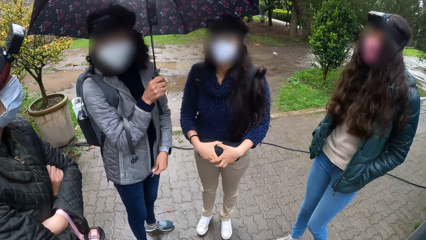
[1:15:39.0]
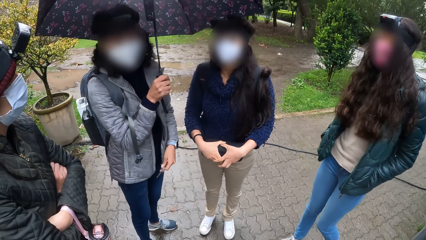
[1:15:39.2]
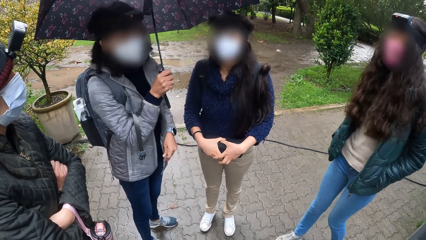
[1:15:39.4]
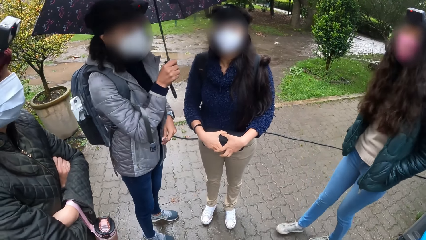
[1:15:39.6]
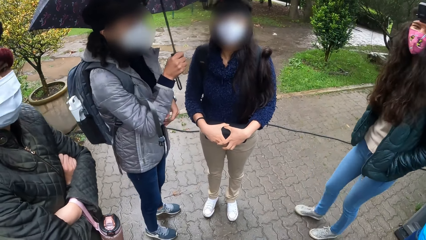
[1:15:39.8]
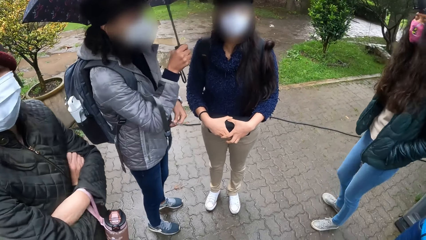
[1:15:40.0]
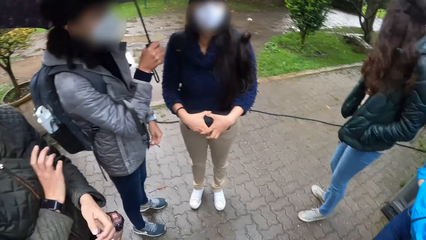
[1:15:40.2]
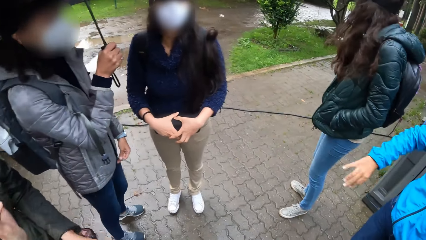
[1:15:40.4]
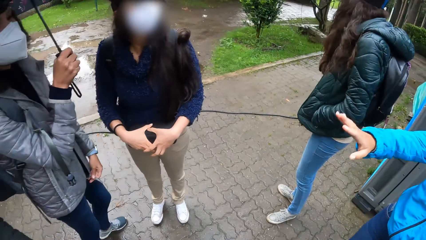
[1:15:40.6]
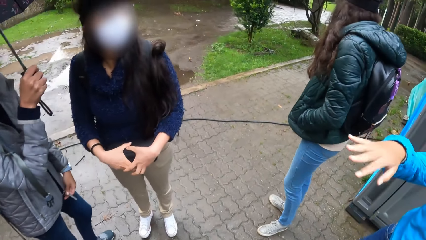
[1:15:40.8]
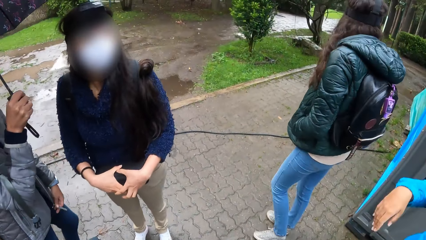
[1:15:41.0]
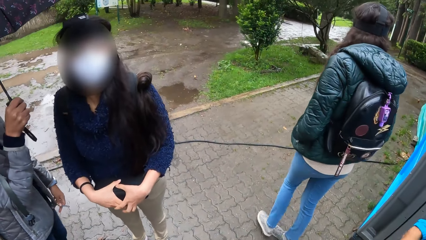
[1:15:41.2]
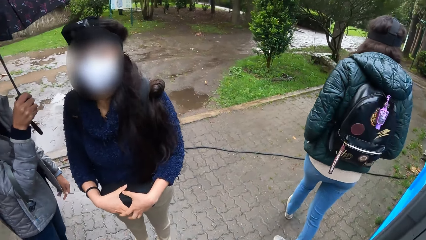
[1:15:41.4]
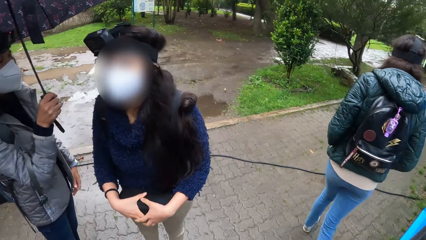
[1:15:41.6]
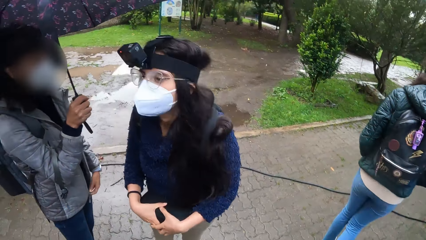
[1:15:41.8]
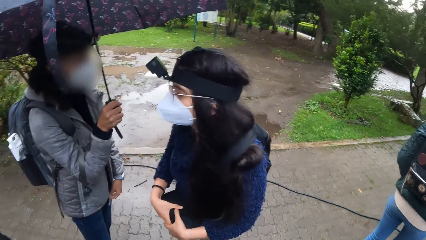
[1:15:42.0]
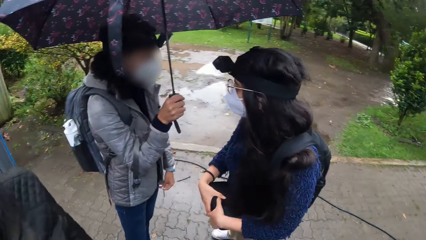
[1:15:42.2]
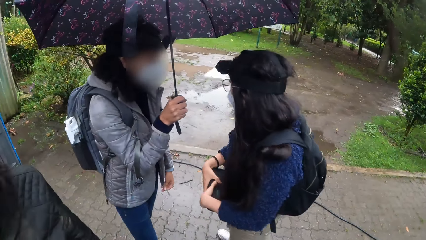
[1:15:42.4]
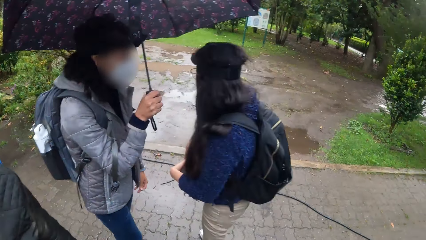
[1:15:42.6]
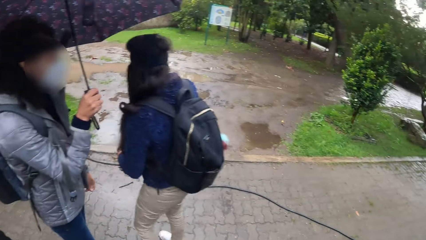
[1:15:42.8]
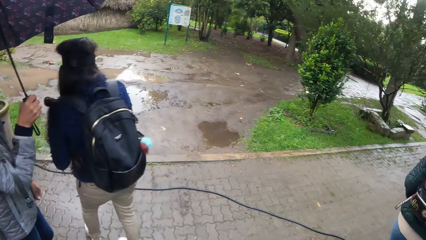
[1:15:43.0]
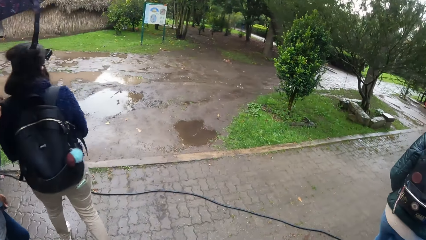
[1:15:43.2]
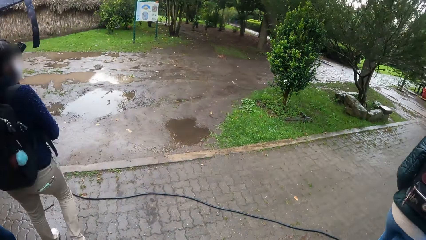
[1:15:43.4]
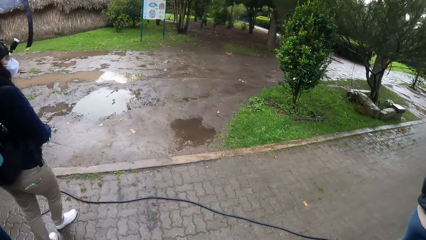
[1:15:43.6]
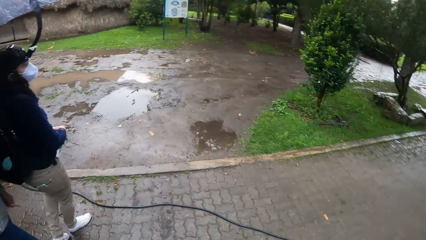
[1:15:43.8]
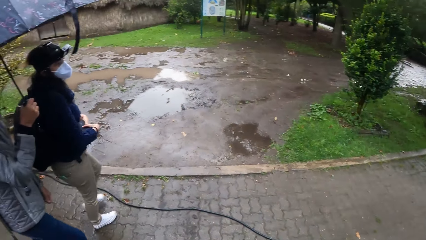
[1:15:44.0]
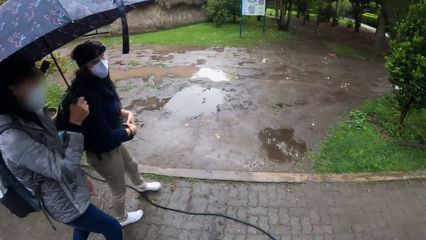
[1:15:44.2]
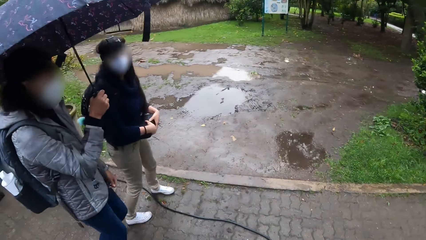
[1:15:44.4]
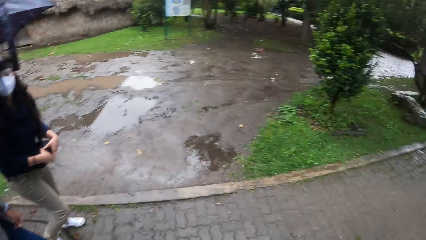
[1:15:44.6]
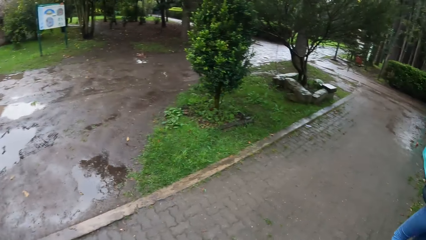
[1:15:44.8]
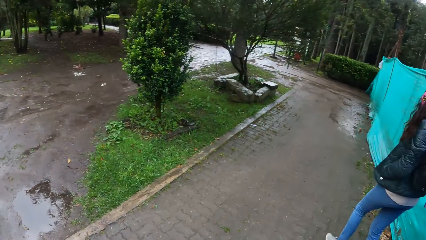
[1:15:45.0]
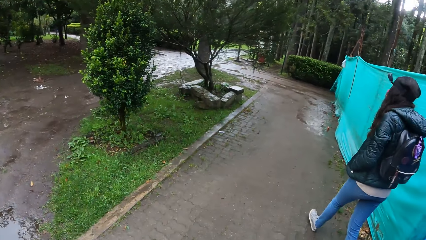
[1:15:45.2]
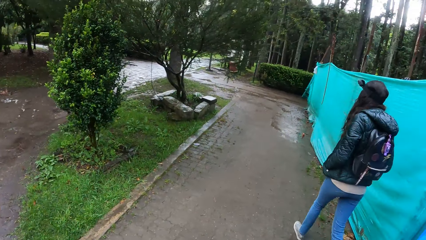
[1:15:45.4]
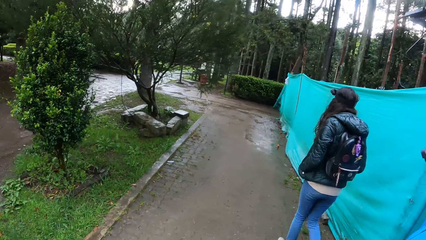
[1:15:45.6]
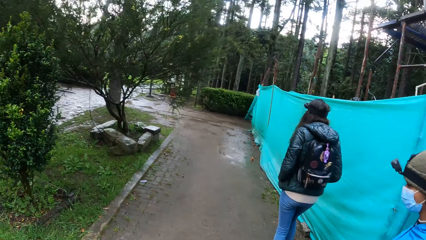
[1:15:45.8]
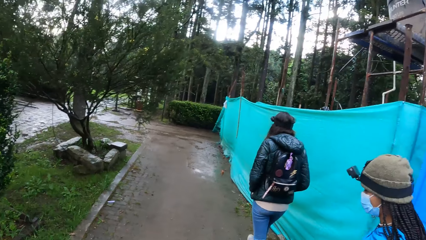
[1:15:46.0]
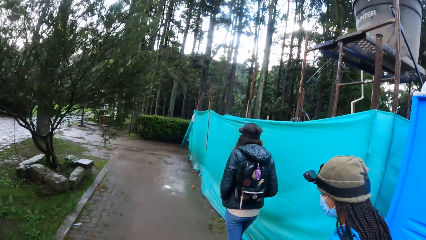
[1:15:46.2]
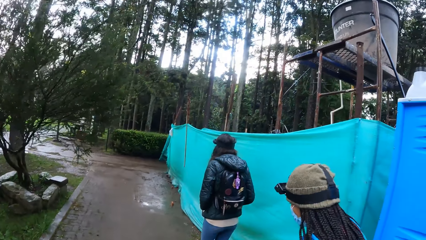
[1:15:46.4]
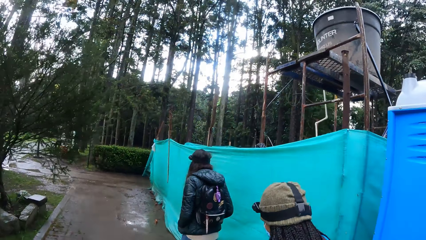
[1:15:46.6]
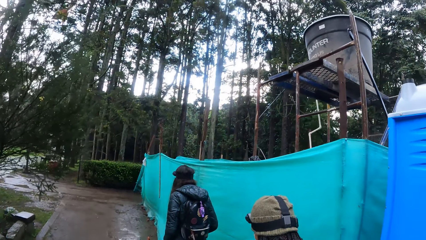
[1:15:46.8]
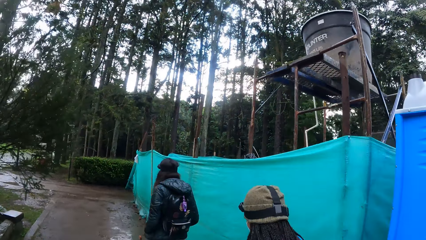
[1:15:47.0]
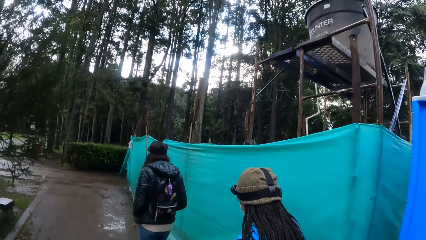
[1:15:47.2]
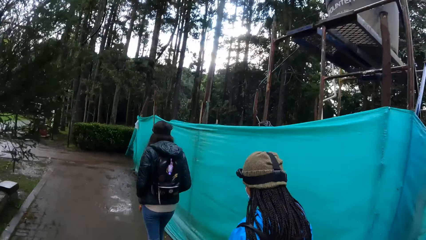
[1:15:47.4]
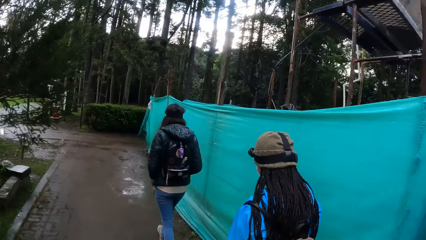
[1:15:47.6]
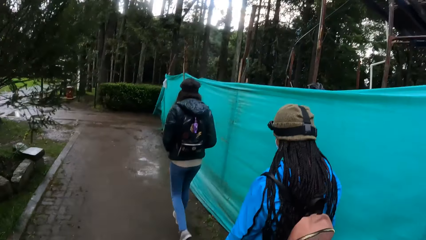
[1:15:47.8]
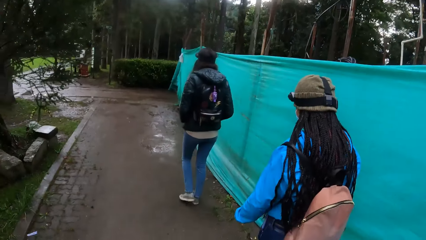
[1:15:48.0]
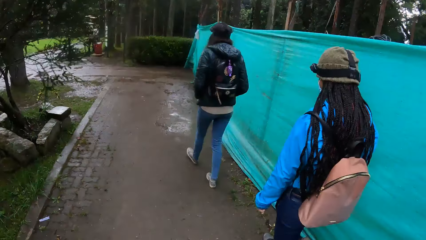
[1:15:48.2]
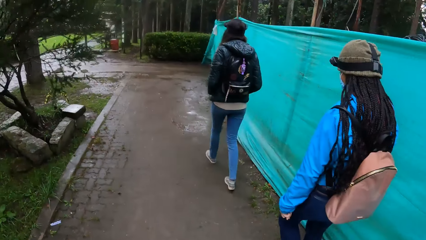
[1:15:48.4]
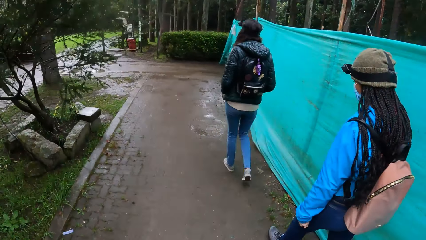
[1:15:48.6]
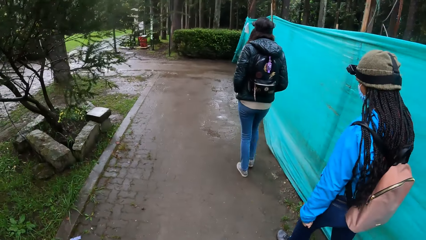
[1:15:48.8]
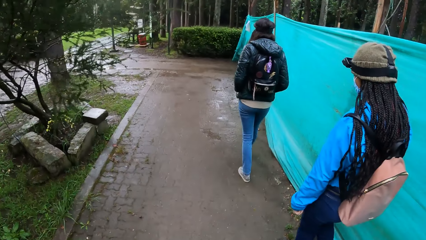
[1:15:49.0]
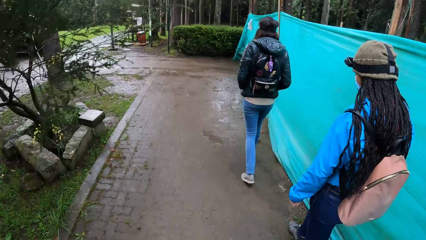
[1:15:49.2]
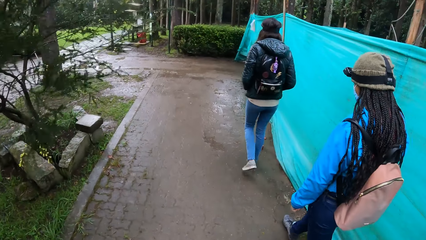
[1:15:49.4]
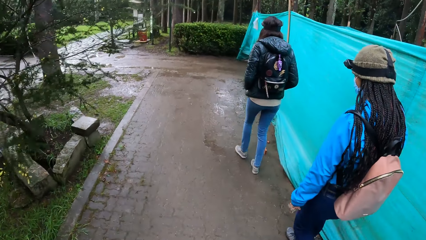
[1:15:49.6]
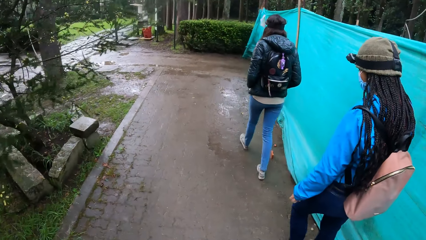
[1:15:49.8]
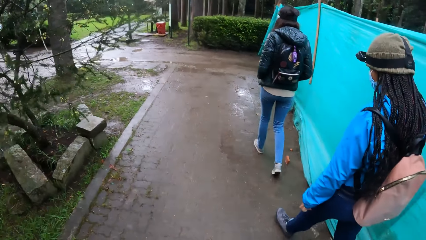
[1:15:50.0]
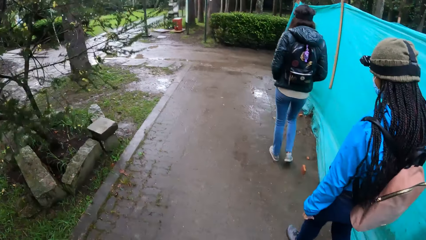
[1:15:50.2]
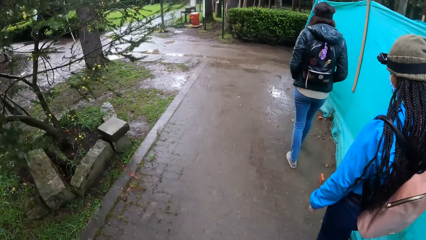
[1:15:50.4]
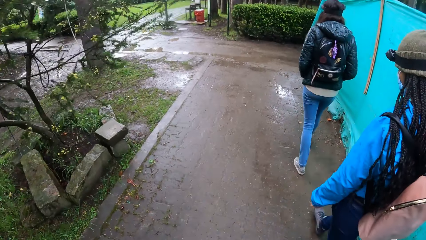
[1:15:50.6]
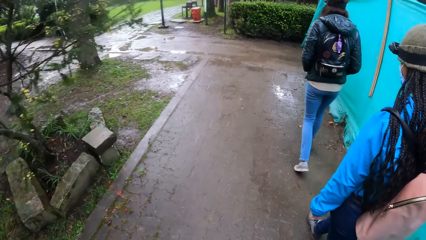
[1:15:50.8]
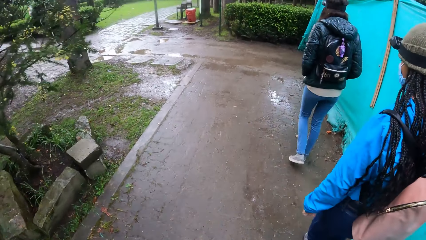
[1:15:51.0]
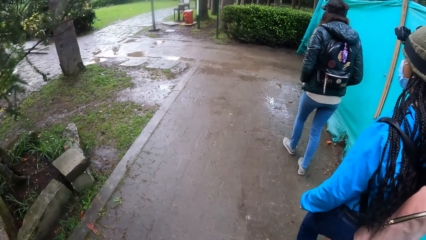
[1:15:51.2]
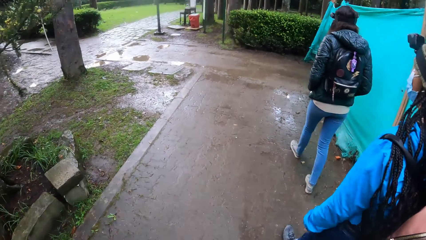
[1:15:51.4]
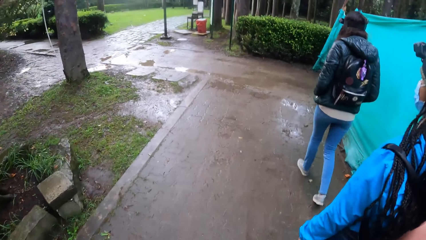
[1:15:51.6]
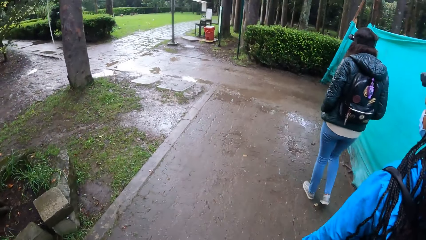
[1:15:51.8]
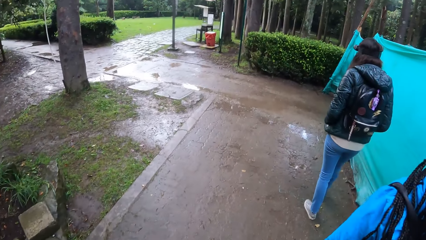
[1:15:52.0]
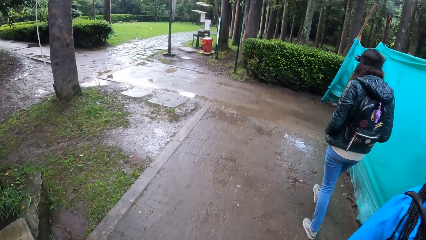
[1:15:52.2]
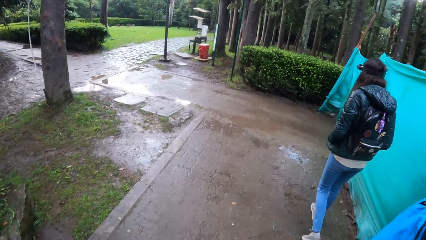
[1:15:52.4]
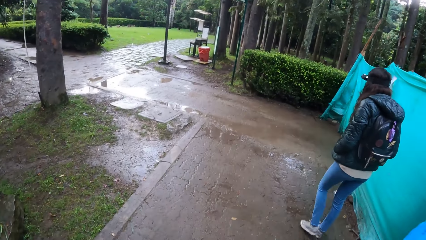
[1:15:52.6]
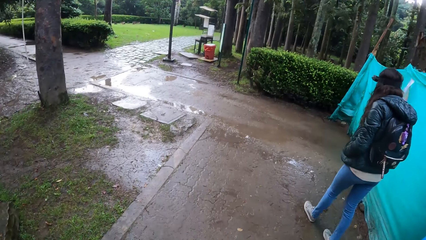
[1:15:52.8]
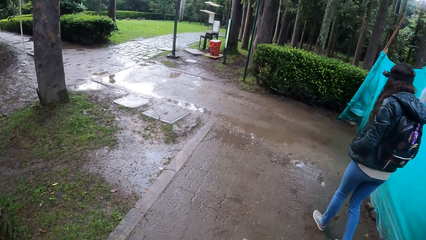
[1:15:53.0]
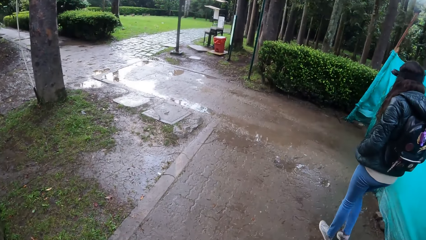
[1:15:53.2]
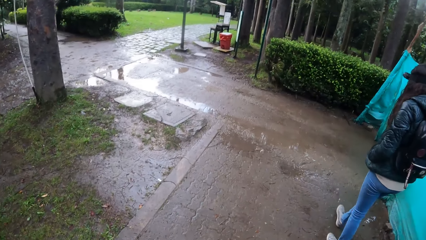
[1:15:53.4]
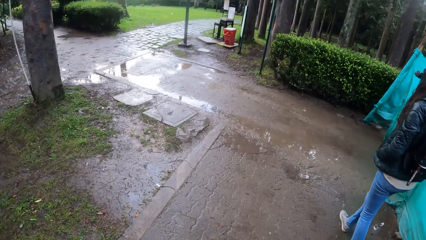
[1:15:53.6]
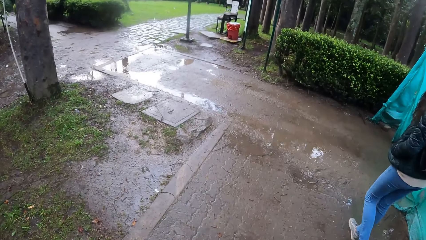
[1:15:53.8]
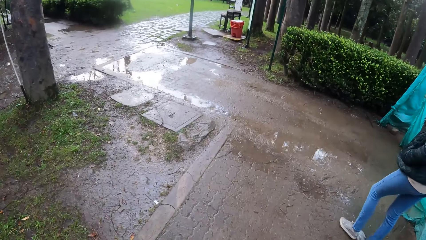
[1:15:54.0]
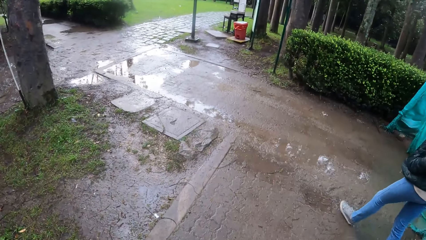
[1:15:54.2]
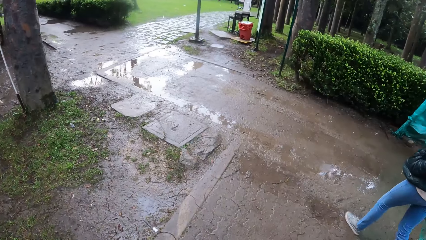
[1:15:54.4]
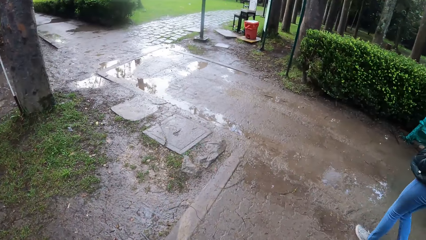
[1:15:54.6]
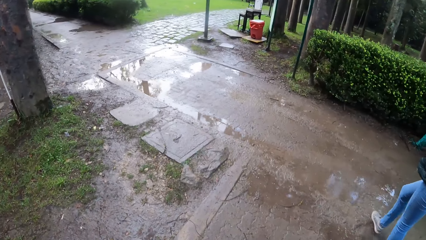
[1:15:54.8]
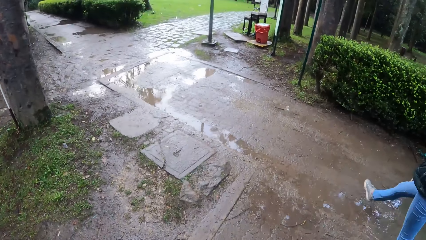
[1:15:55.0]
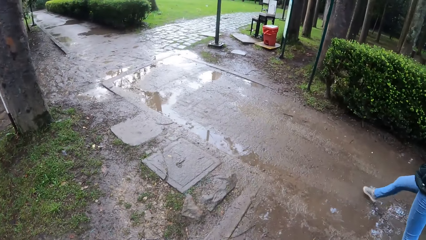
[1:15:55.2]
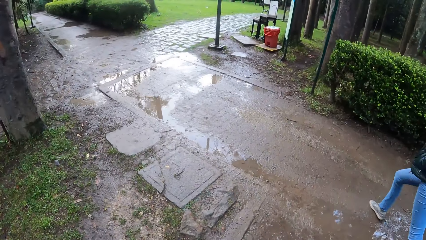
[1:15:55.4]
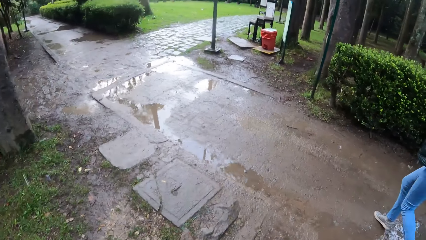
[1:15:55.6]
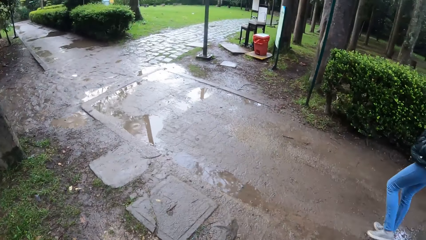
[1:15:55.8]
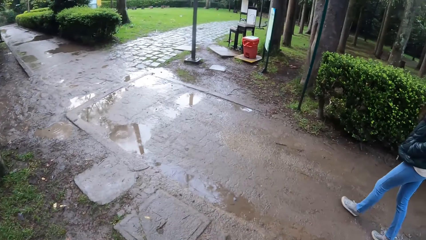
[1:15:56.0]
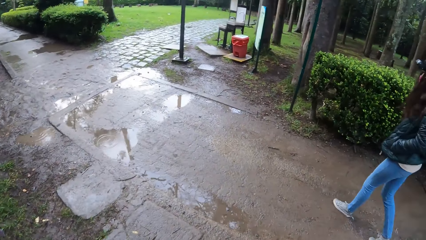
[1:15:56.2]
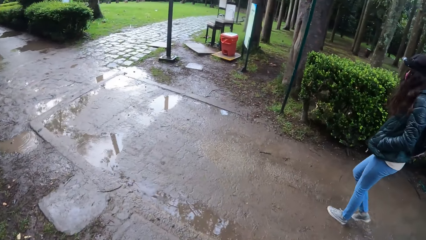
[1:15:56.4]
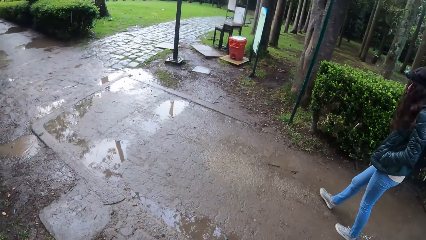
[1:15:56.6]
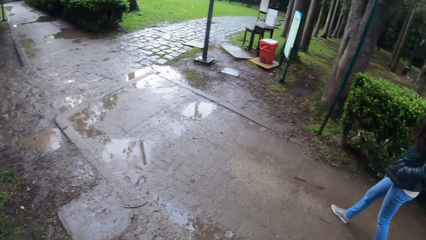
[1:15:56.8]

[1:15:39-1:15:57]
A lady walks on the footpath. Another lady gestures and moves her hand. The camera wearer walks with the group of people. A third lady walks on the footpath. A fourth lady walks on the footpath. The second lady walks on the footpath. The camera wearer walks on the footpath.
